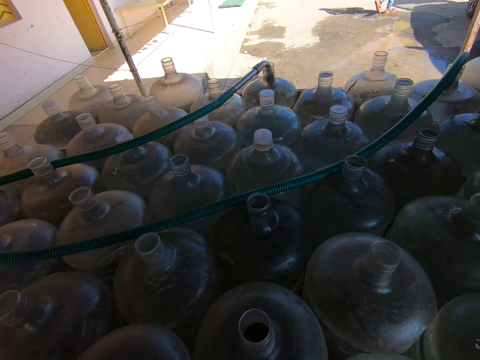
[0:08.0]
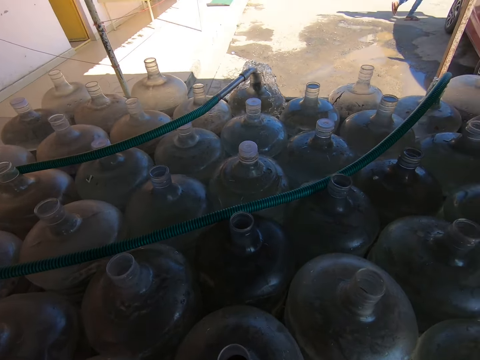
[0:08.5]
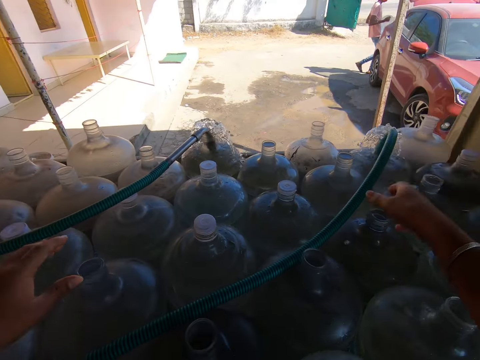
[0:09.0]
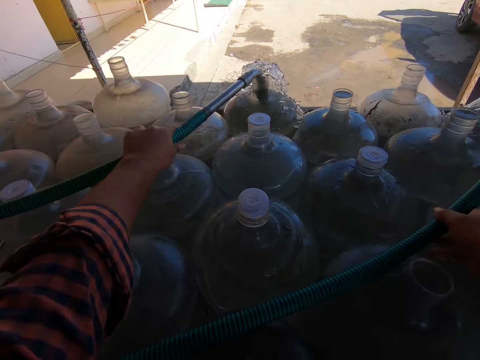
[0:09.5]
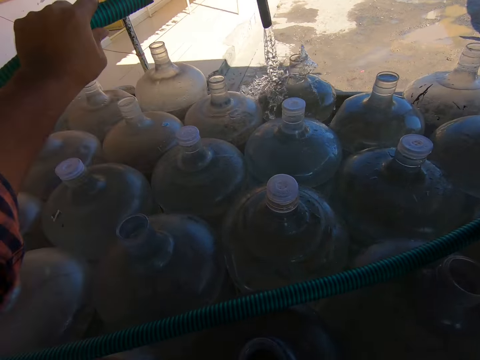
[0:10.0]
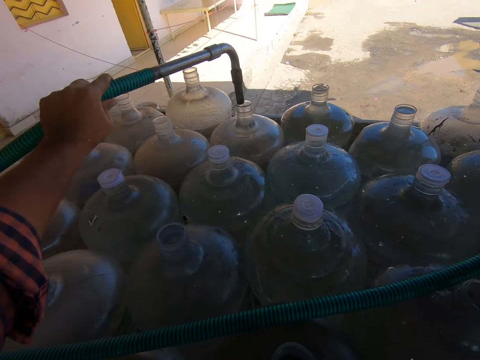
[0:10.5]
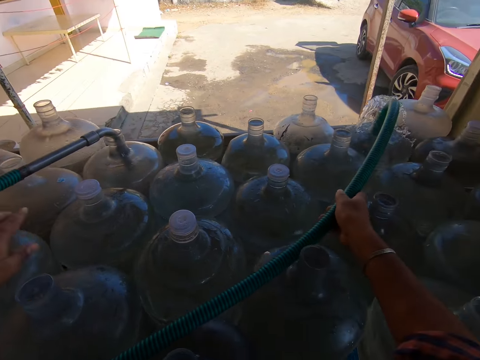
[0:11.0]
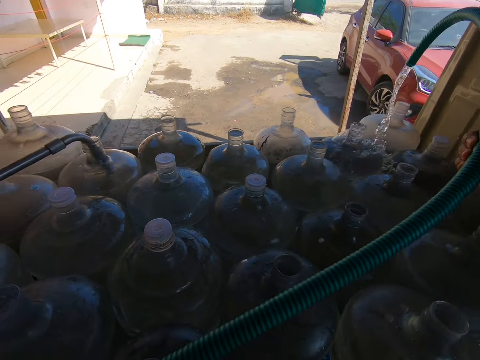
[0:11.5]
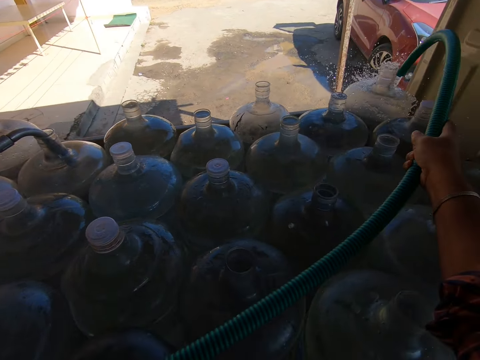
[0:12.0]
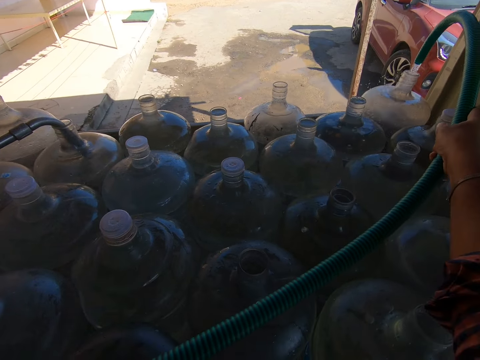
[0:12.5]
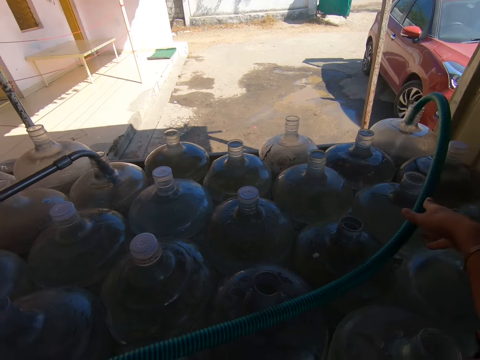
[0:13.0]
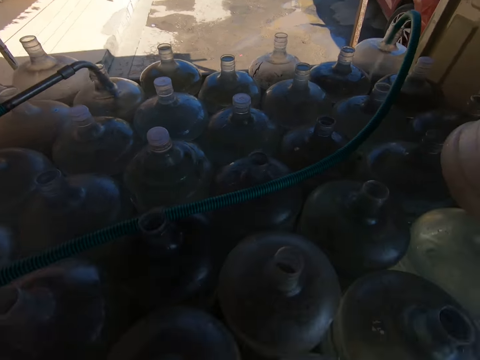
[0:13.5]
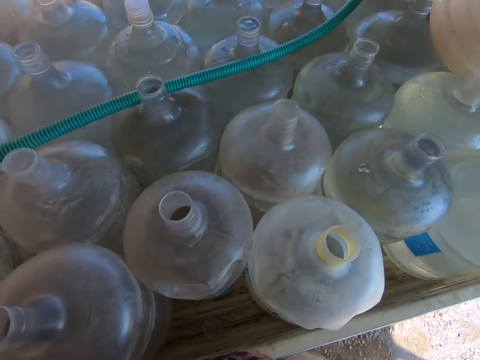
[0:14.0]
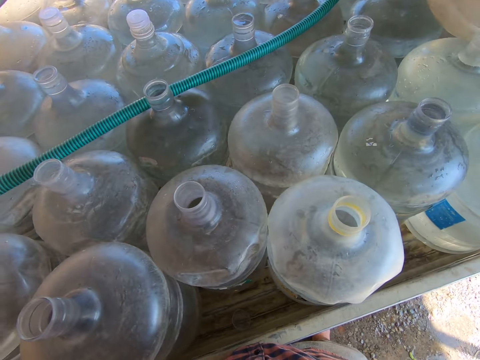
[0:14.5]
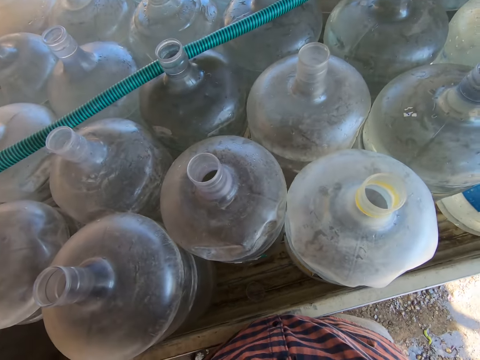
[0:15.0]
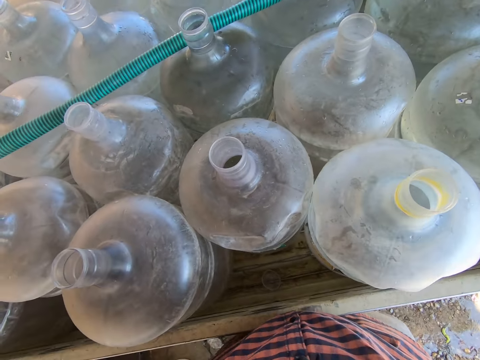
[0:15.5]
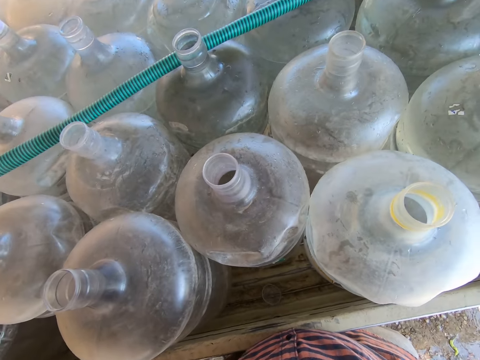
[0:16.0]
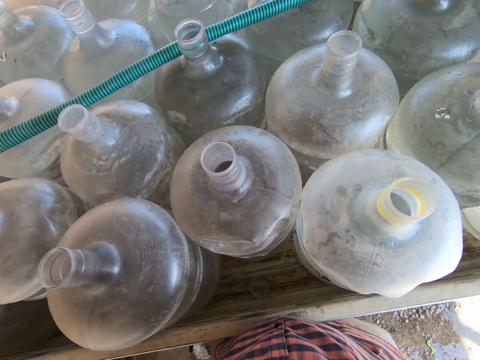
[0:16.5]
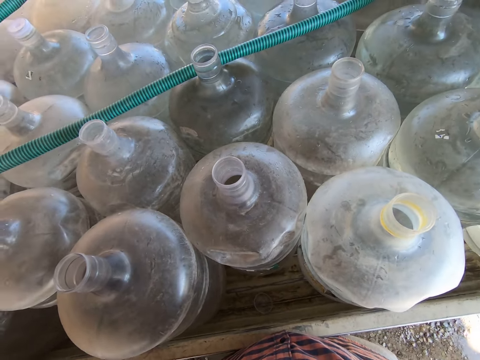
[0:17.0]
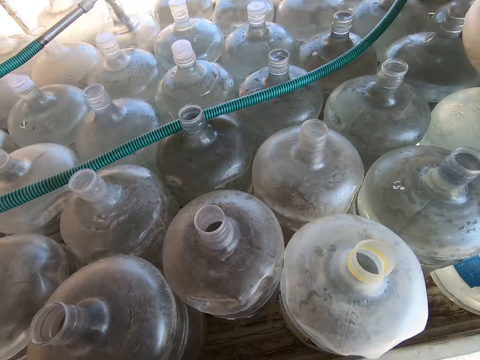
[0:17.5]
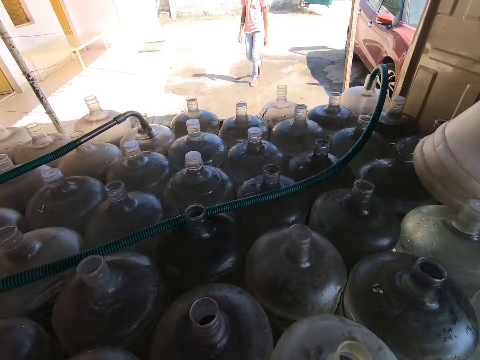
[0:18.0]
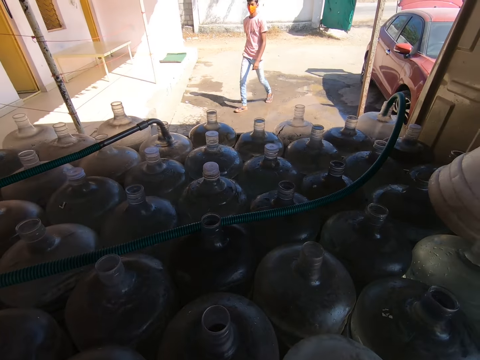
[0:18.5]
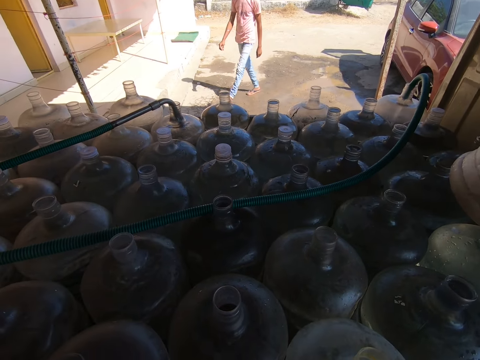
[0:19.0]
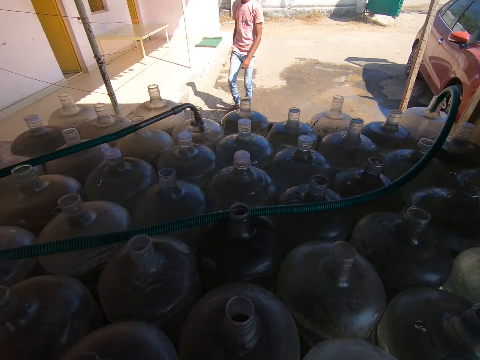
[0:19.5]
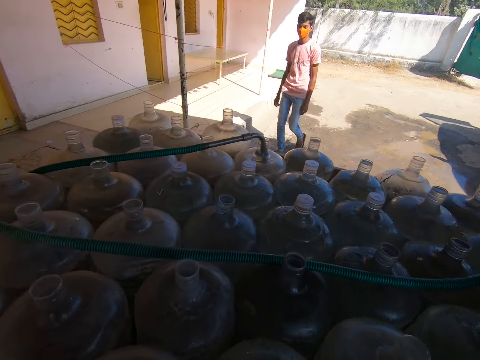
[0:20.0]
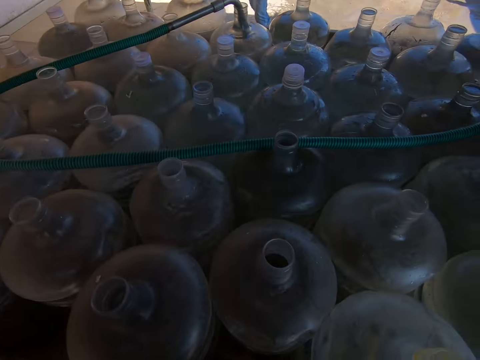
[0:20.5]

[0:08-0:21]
The camera wearer holds a hose on a water reservoir in the truck with his right hand. He moves the pipe on another jerrycan. He removes the hose from a water reservoir in the truck with his left hand. He inserts the hose into a water reservoir in the truck with his left hand. He moves the pipe to another jerrycan. He removes the hose from a water reservoir in the truck with his right hand. He inserts the hose into a water reservoir in the truck with his right hand. A man walks towards the truck. The camera wearer converses with the man.

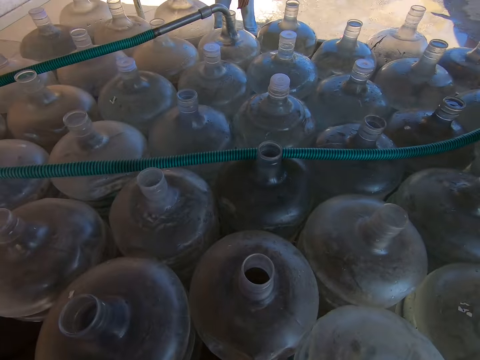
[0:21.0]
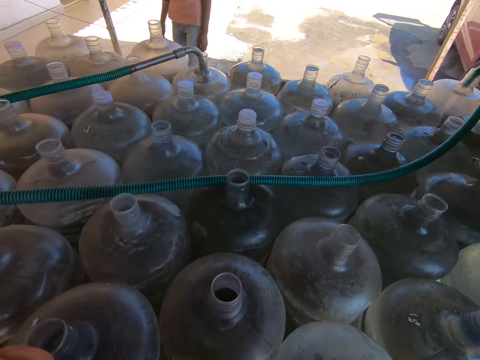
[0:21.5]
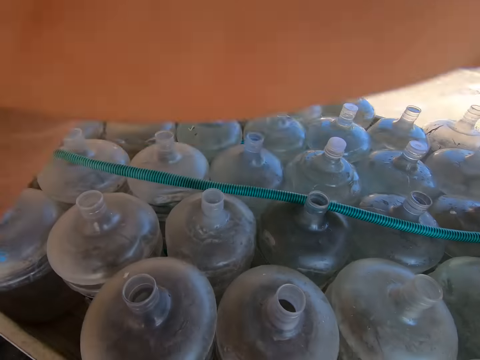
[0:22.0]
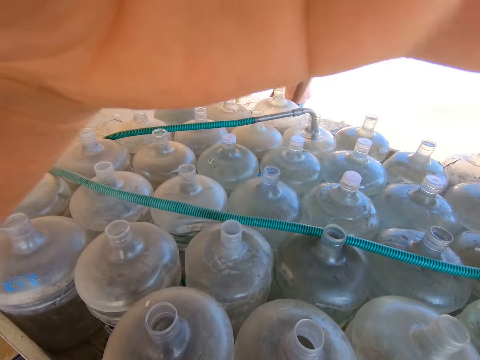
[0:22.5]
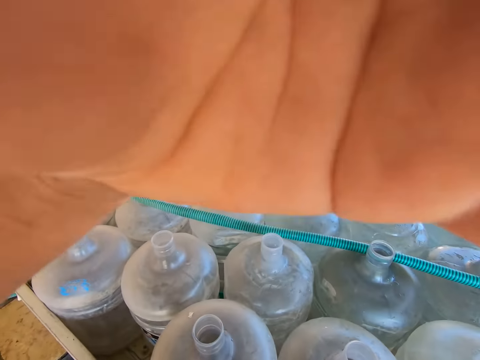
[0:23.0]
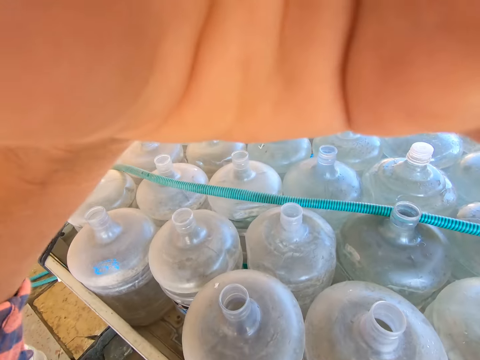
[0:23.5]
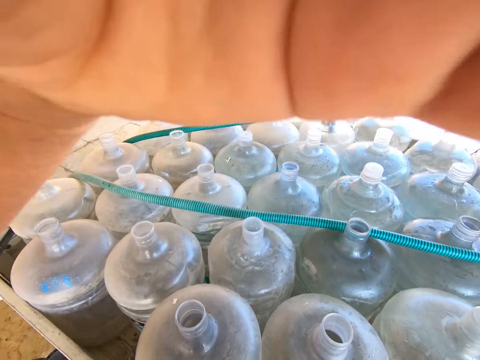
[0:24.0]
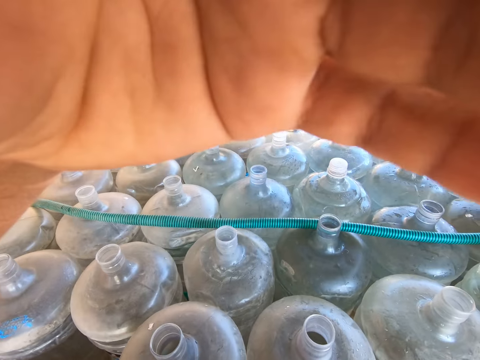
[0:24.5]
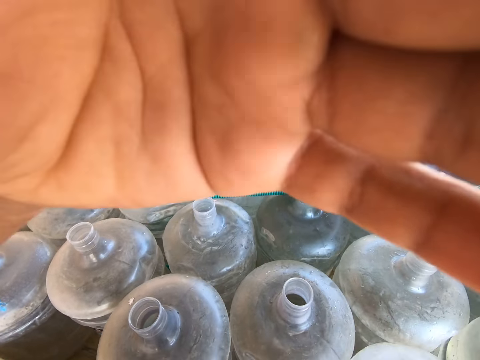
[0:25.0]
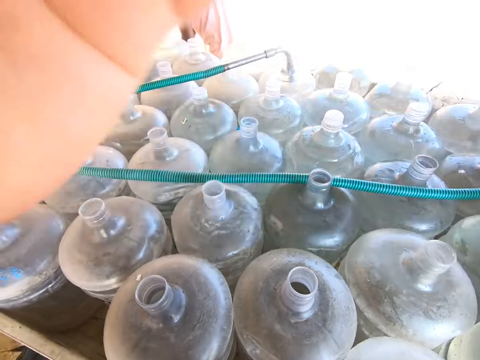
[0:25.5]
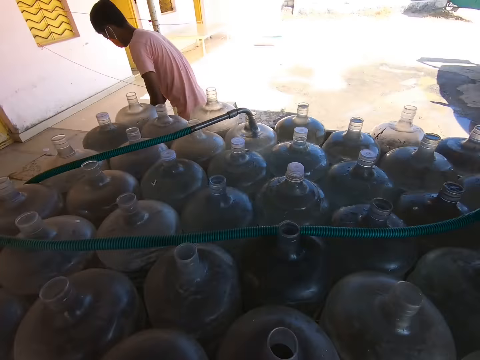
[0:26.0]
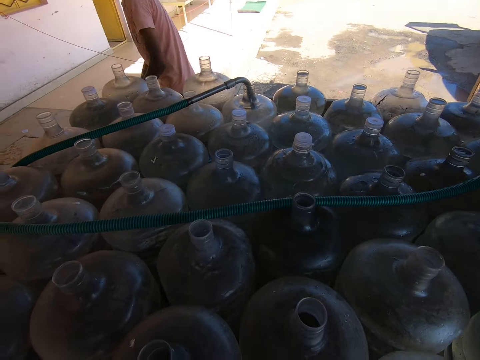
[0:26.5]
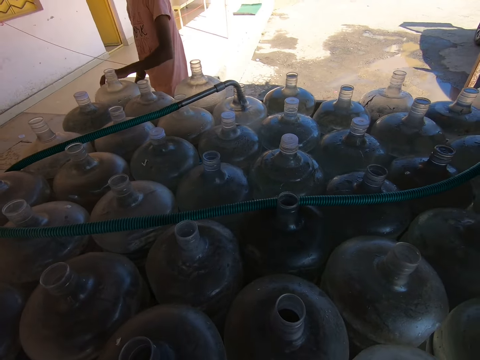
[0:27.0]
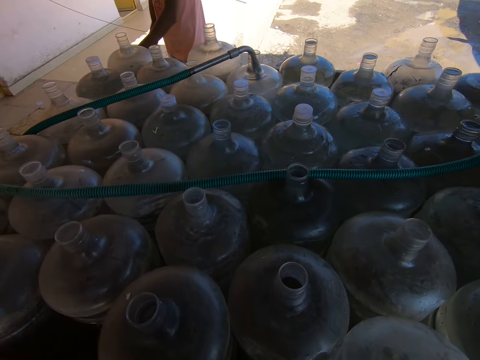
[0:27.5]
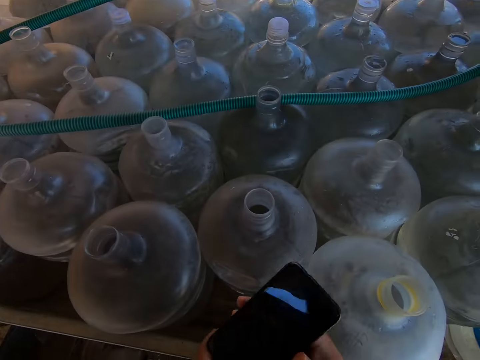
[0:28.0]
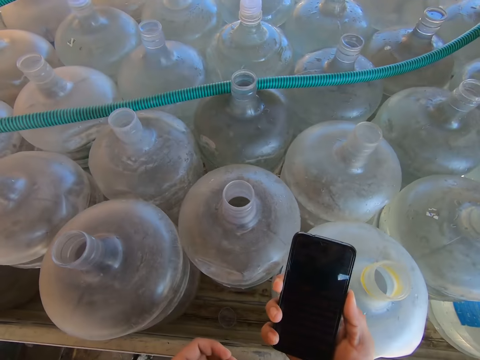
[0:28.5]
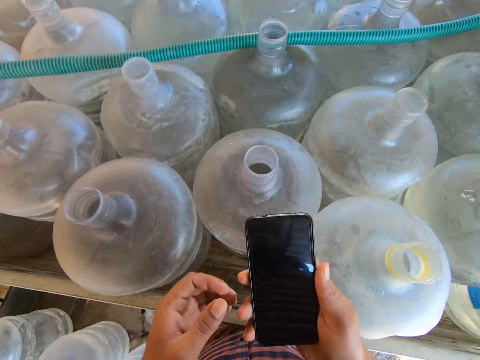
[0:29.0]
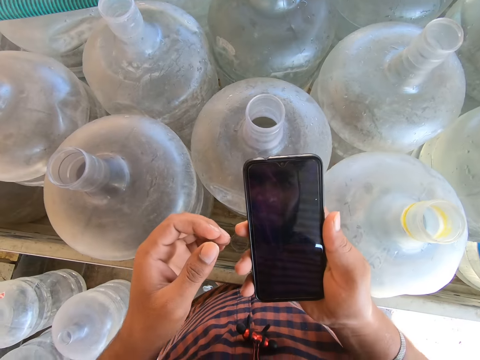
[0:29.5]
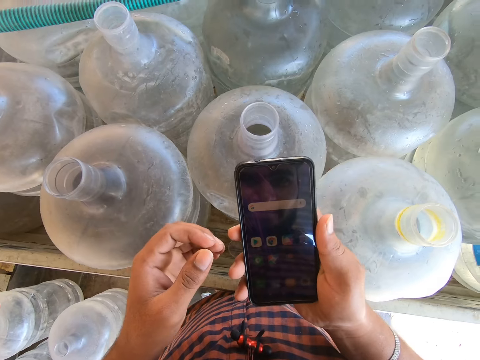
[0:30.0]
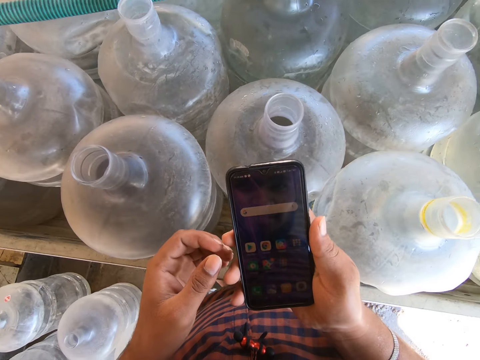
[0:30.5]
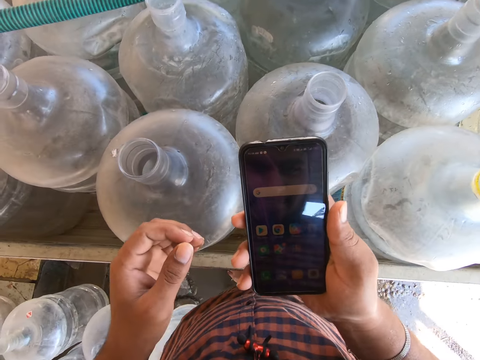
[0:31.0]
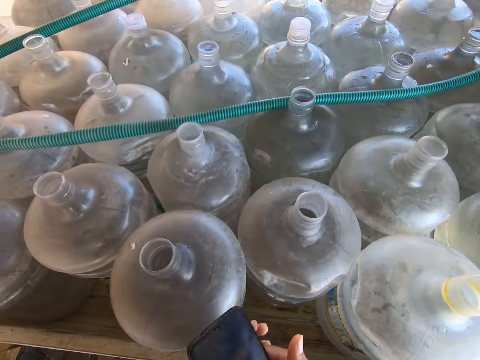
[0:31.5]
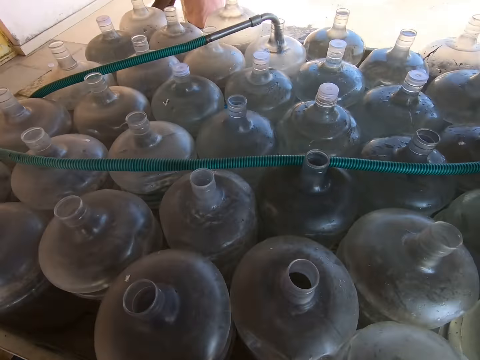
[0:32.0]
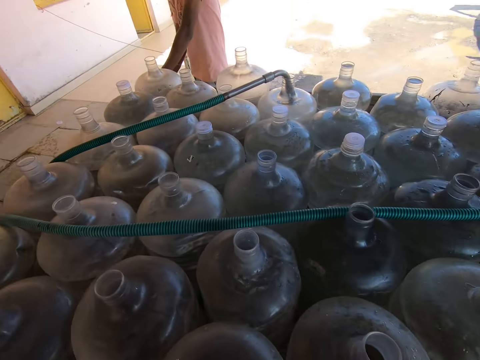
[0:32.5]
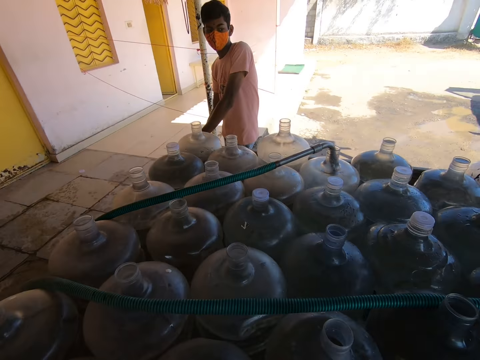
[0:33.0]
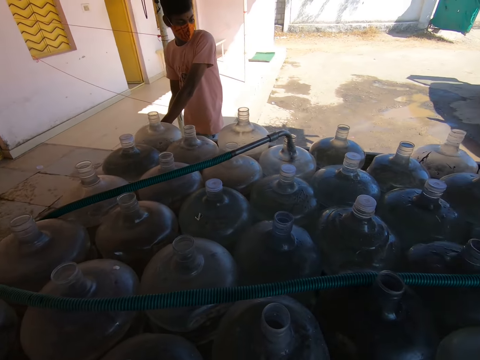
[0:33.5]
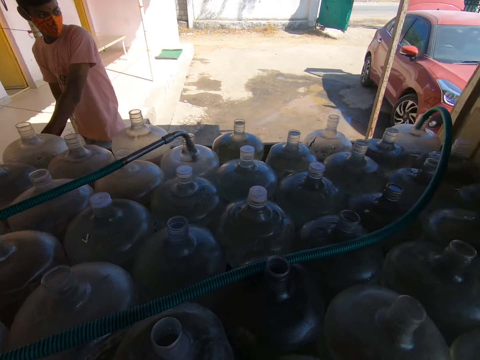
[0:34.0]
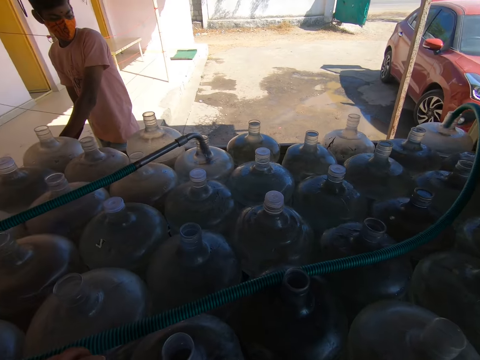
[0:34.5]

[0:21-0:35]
The camera wearer raises his left hand. He adjusts the camera. The man places his left hand on the truck. The camera wearer passes a phone from his left hand to his right hand. He operates the phone with his right hand. He passes the phone to his left hand.
